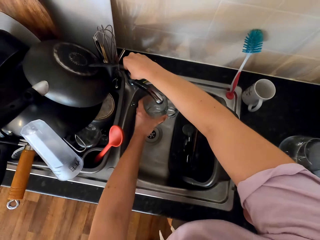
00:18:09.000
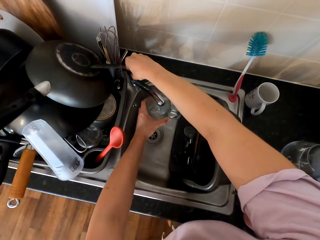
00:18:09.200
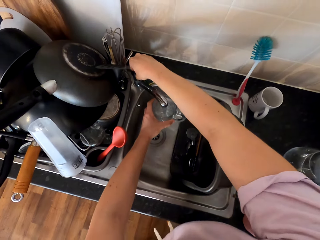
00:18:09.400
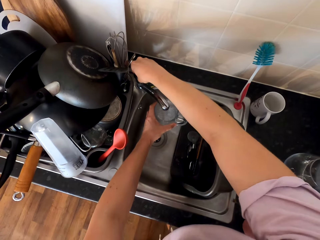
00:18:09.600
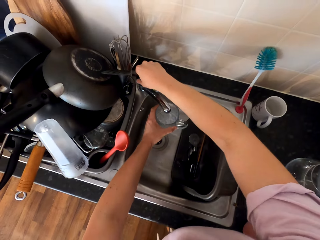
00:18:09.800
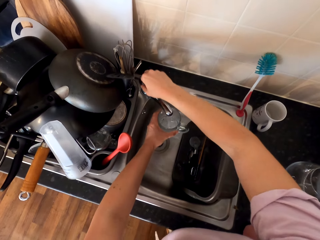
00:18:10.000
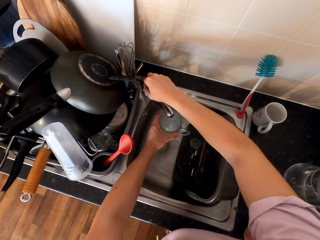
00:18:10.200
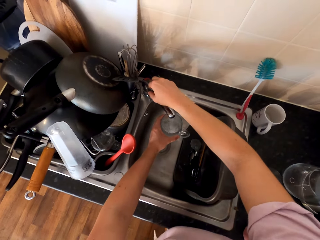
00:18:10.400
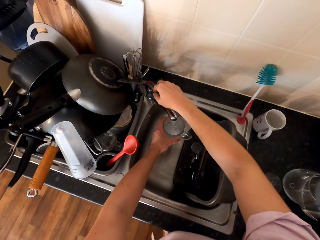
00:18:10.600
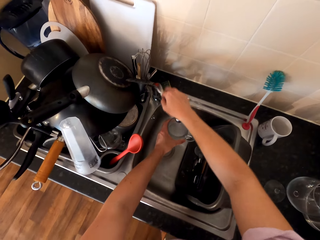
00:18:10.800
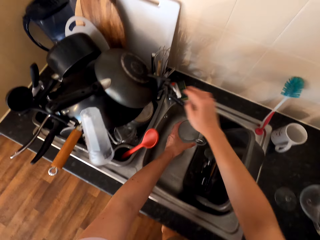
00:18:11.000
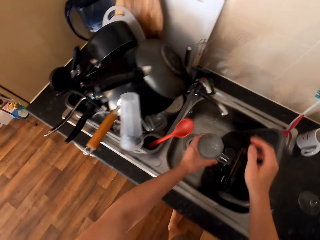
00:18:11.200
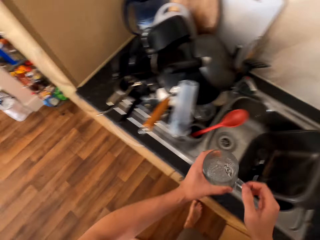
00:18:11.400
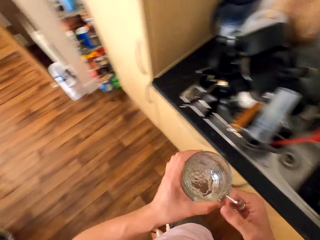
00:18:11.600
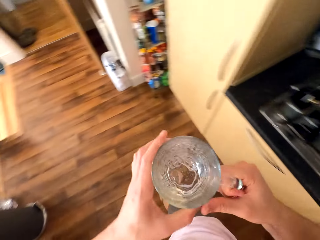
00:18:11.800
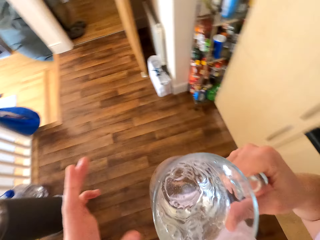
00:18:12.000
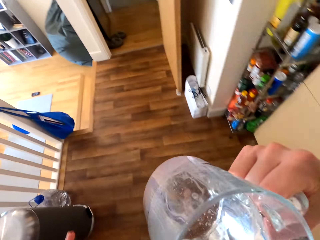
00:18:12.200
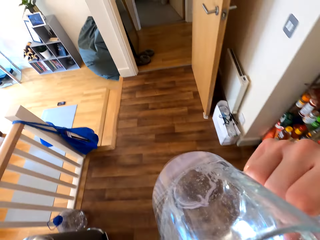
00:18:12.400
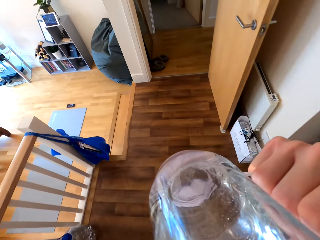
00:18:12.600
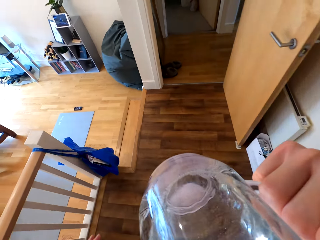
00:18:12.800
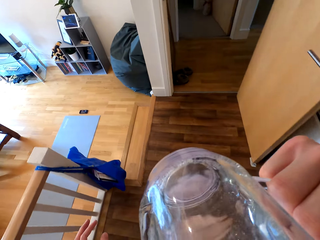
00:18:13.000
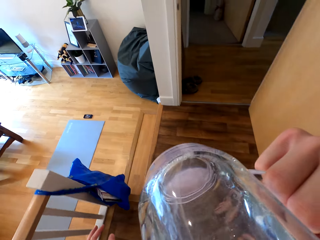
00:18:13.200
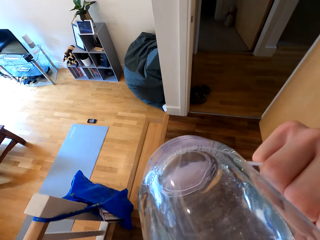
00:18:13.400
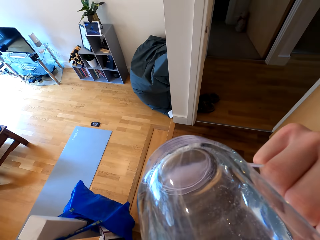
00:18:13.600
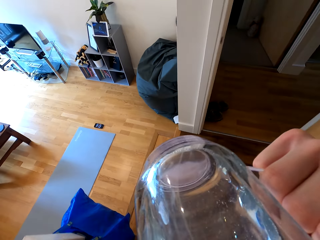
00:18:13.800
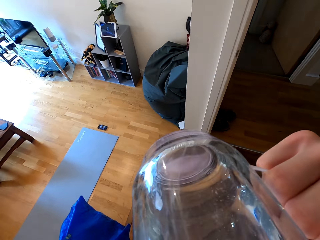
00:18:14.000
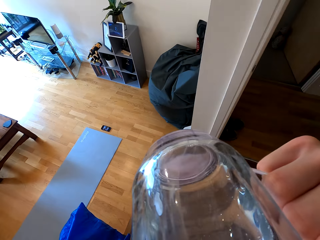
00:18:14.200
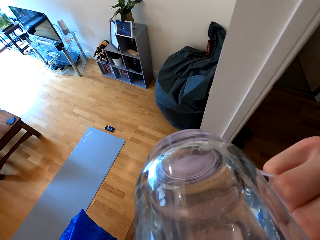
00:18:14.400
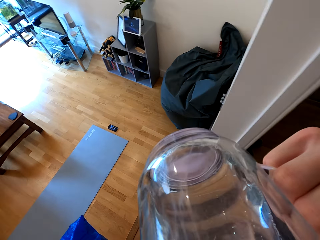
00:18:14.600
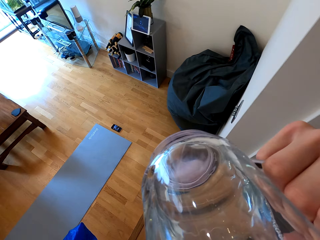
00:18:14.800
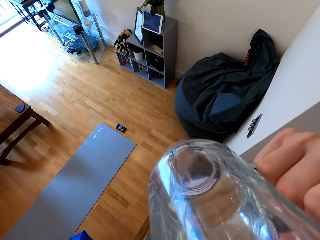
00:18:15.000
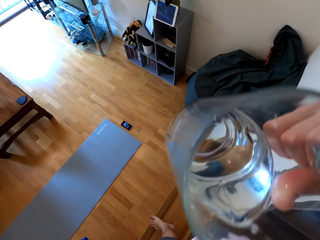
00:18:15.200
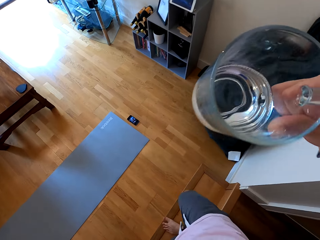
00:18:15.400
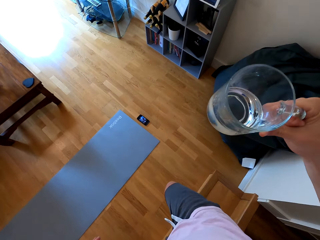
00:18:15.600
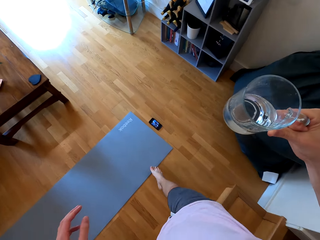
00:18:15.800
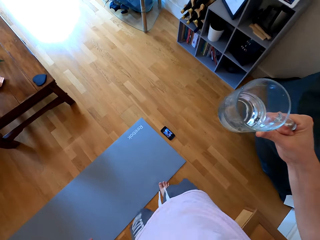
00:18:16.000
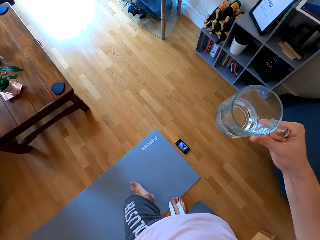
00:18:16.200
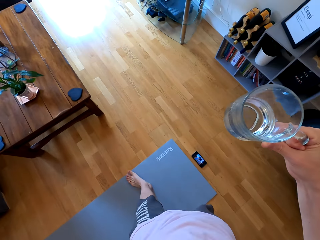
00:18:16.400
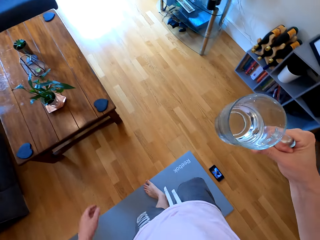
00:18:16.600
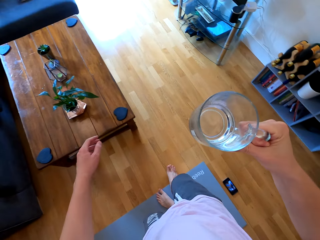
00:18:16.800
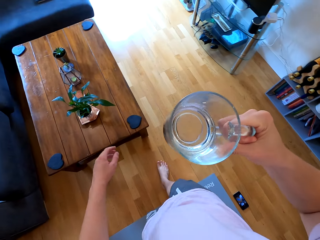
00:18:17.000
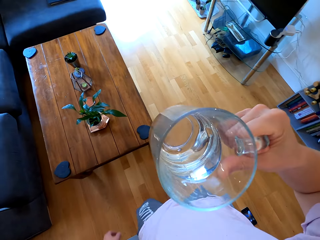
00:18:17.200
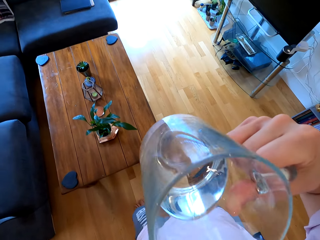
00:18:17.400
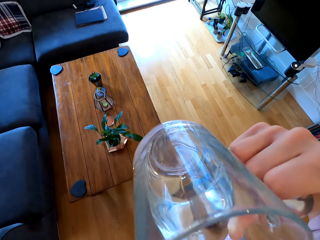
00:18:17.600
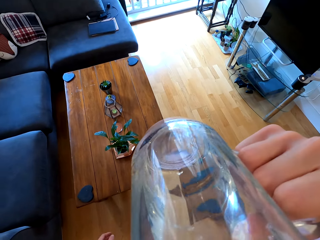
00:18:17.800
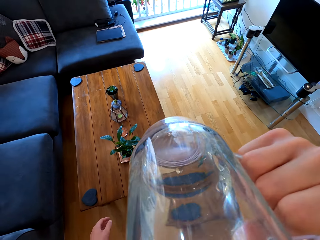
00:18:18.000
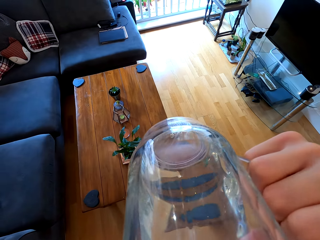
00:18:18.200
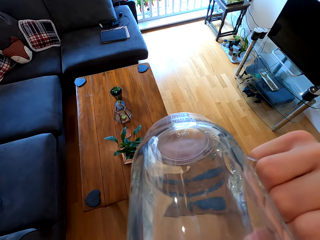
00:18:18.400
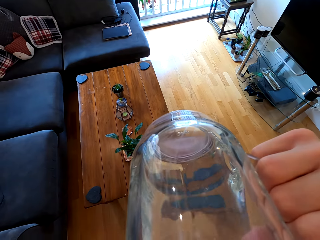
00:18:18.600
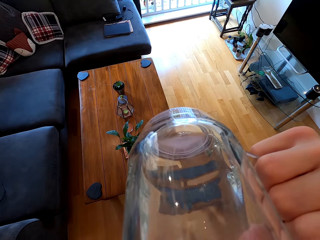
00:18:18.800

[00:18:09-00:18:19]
The camera wearer fetches water from the tap. They open the tap with the right hand, pour water into the water glass and close the tap with the right hand. They drink the water and walk to the living room.

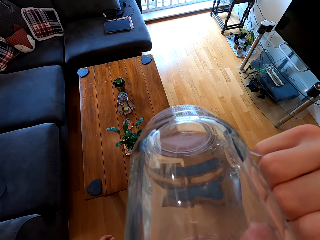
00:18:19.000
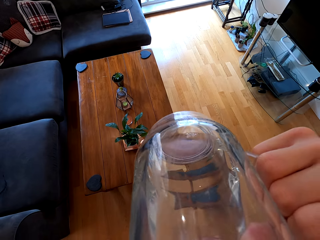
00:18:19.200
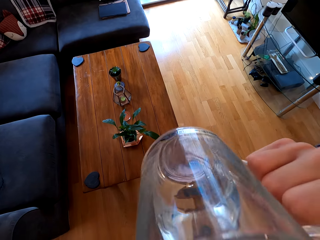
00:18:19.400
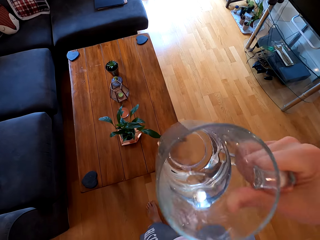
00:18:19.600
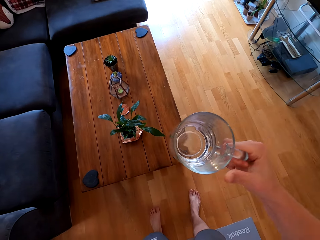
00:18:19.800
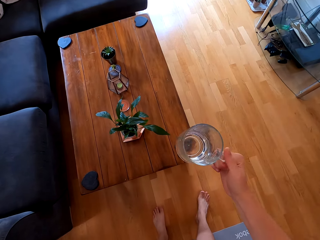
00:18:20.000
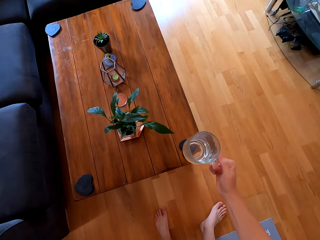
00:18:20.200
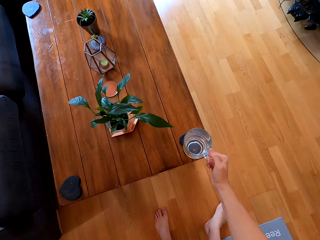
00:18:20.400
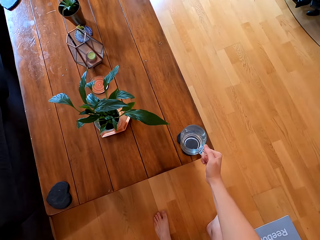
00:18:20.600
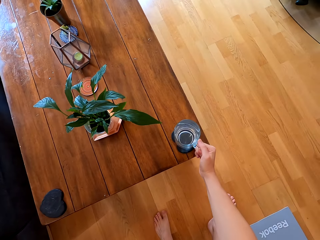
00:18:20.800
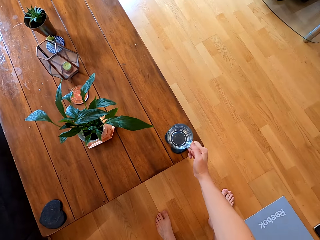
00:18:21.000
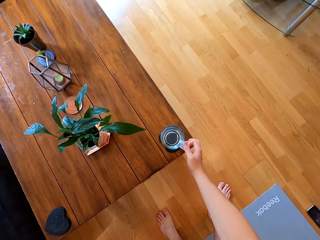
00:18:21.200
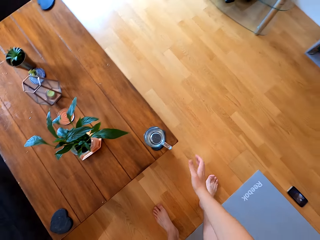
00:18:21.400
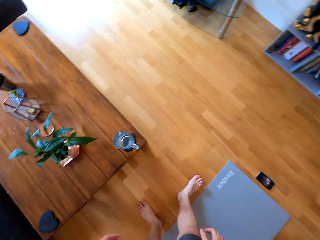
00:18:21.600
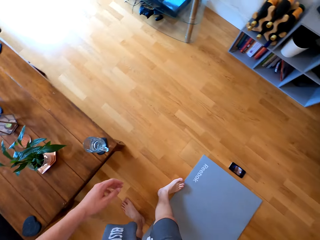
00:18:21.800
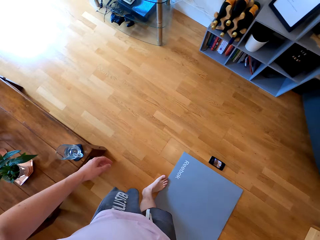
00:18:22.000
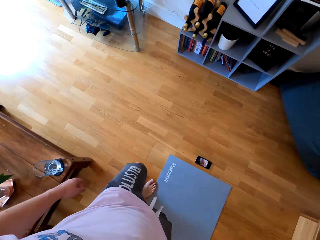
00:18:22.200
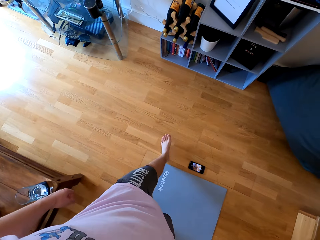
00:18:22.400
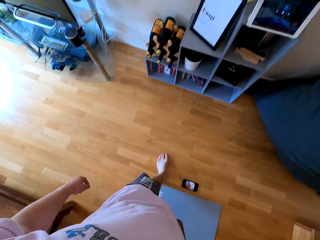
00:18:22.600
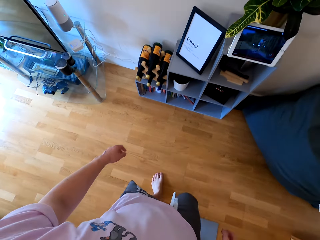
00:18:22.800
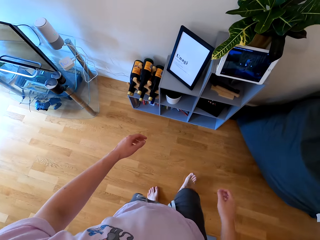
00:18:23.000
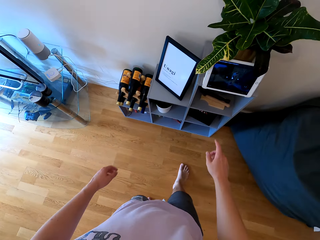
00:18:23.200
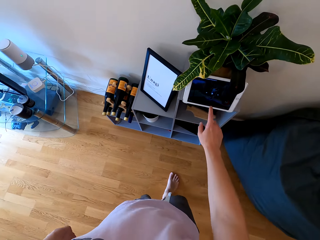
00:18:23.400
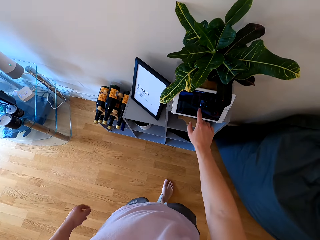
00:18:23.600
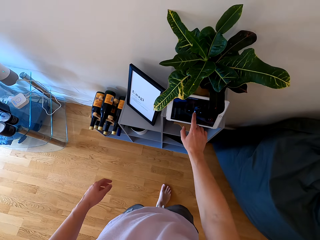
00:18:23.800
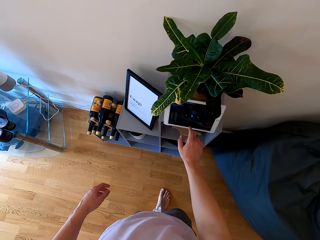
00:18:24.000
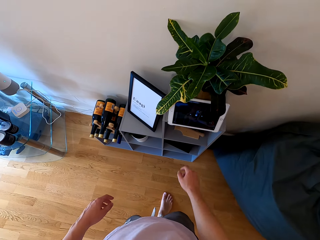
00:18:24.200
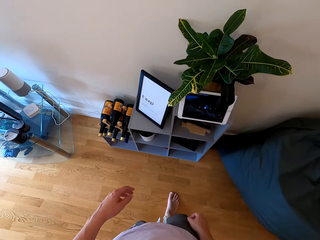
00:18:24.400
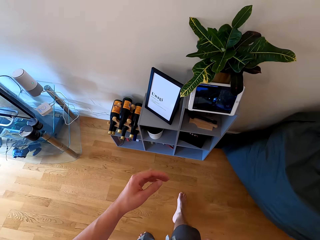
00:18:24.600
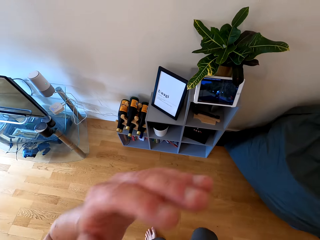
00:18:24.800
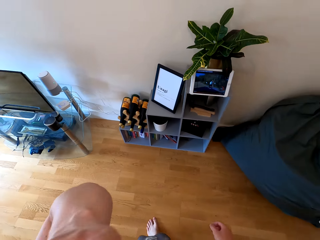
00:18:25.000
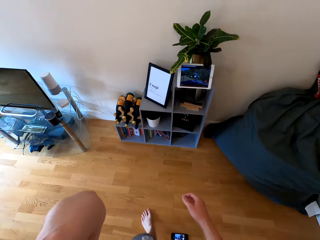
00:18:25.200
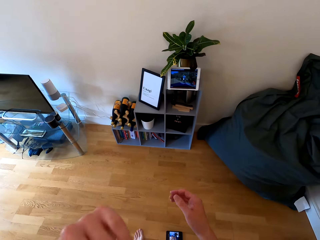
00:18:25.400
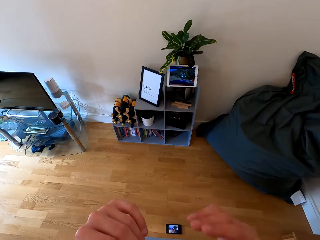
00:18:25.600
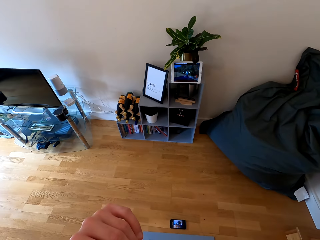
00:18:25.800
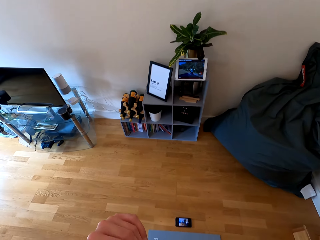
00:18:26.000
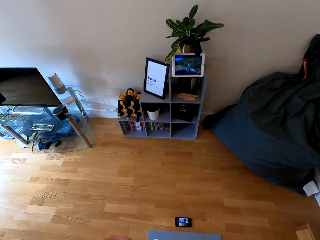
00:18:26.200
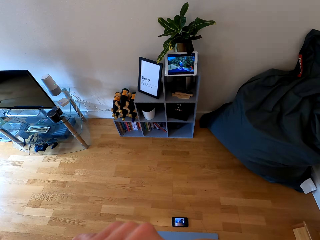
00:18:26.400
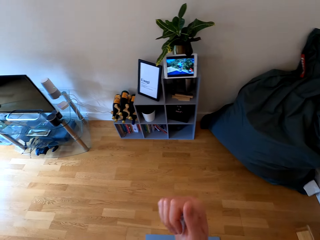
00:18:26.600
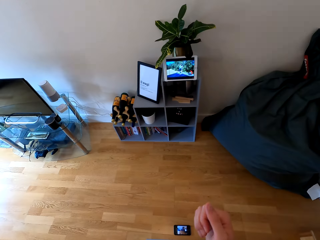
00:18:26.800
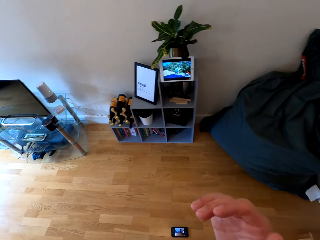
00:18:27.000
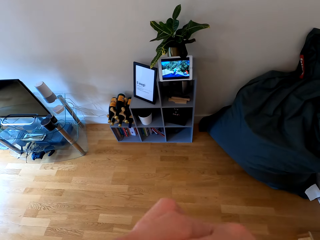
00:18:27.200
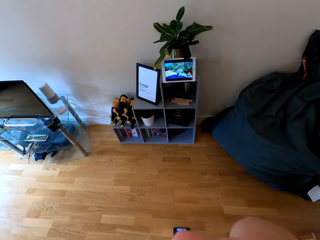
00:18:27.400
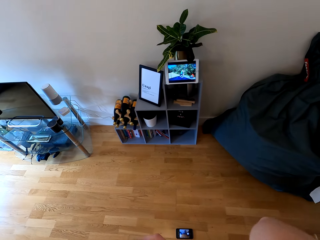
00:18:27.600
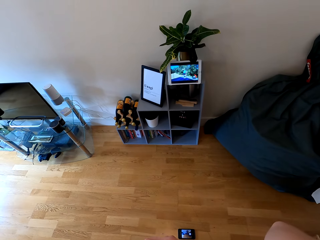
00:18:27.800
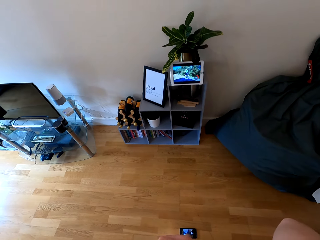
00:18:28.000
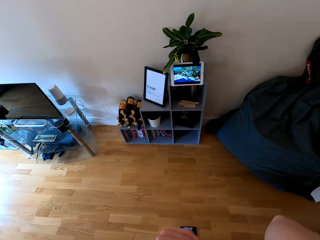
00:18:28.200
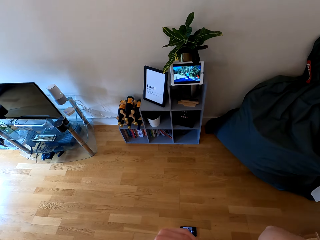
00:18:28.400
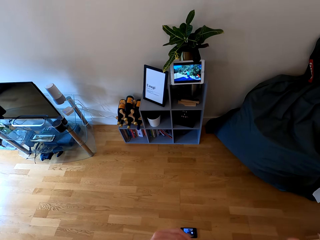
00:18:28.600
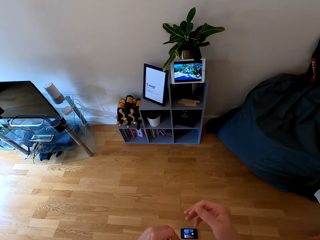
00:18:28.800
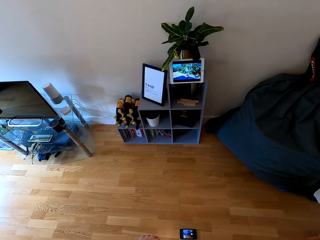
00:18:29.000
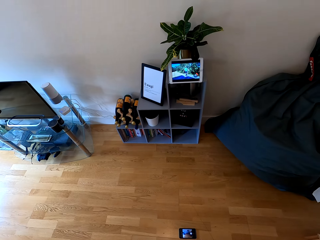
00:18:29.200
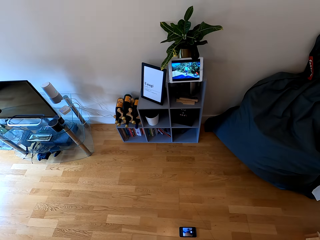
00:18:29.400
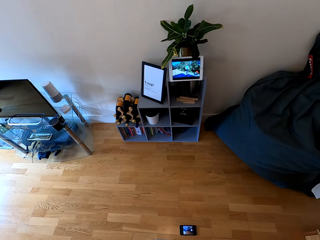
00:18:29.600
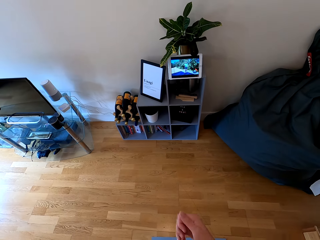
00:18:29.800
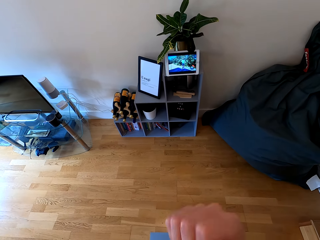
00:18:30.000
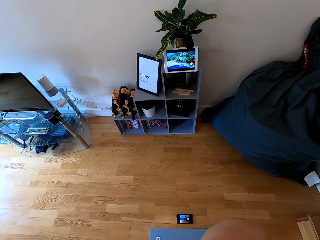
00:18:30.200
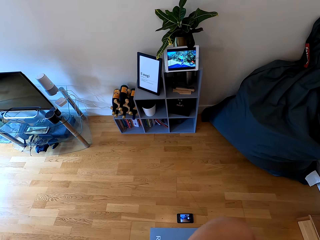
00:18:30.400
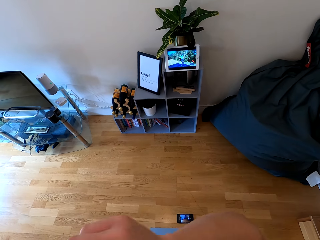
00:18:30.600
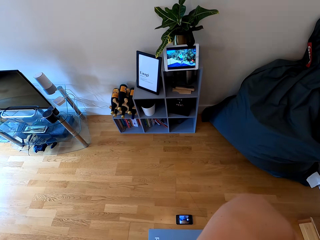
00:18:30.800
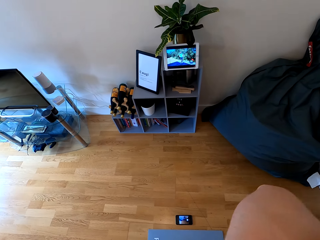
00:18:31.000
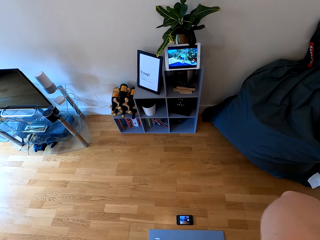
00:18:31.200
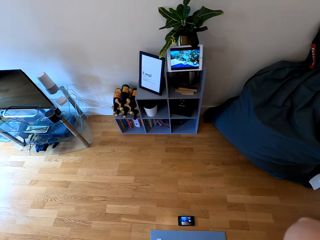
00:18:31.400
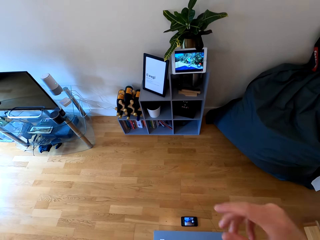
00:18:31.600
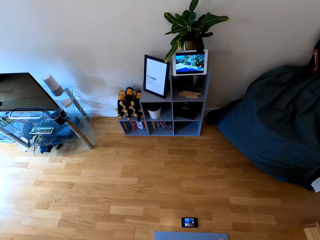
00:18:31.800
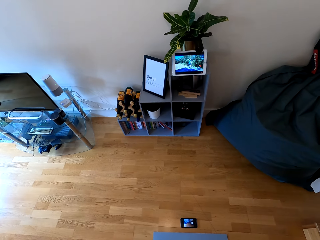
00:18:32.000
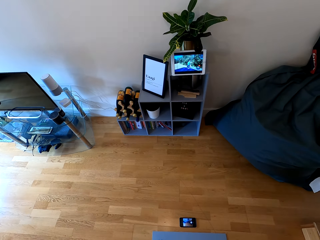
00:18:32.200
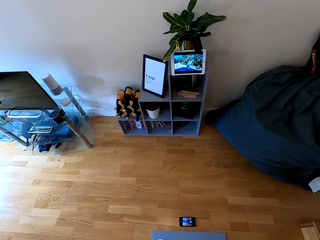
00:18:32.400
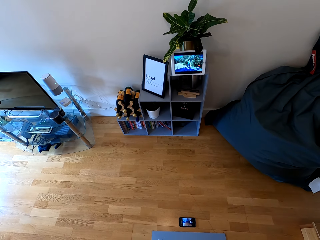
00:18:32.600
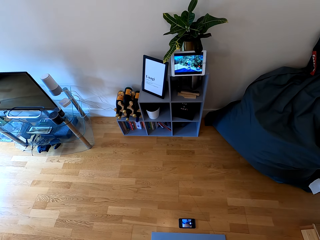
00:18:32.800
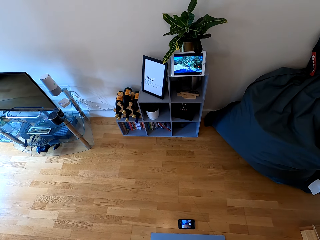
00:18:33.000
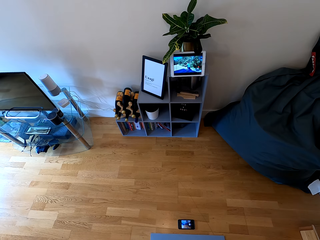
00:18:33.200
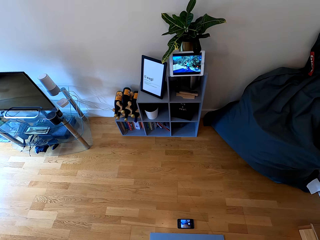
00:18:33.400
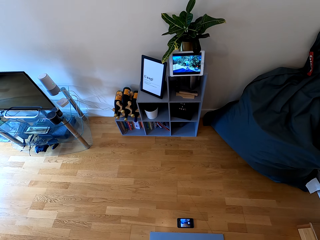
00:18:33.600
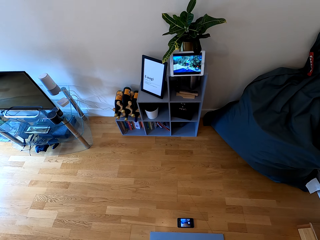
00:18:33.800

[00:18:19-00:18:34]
The camera wearer places the glass of water on the table. They walk towards the tablet, press the tablet and turn on the tablet. They raise both hands towards something and withdraw both hands from it.
